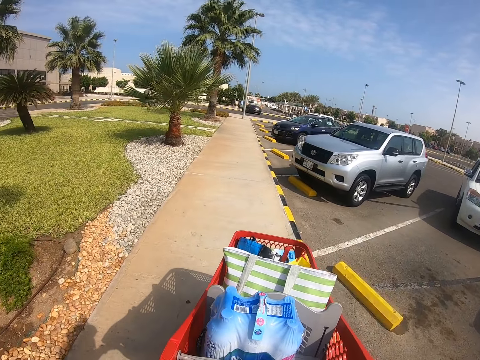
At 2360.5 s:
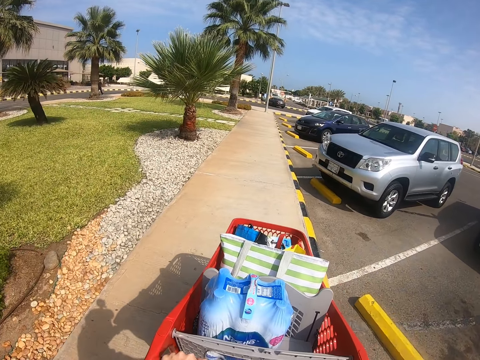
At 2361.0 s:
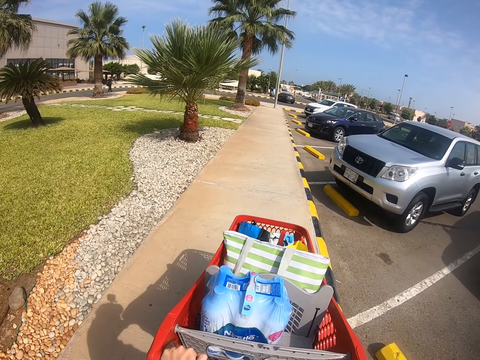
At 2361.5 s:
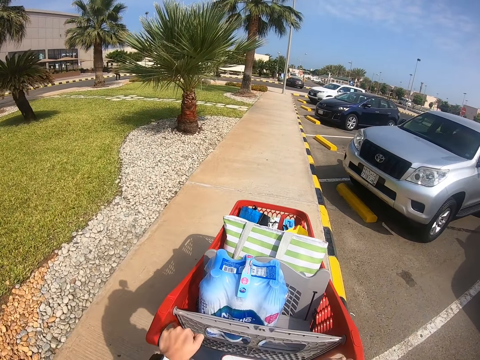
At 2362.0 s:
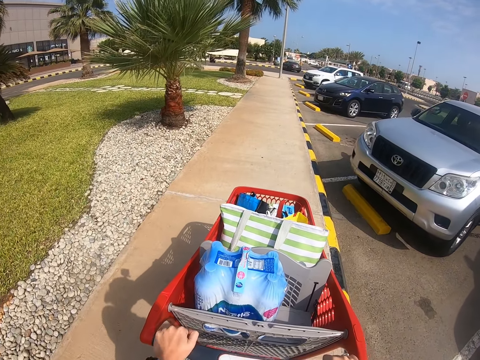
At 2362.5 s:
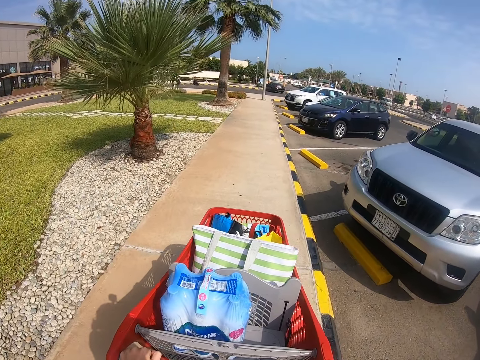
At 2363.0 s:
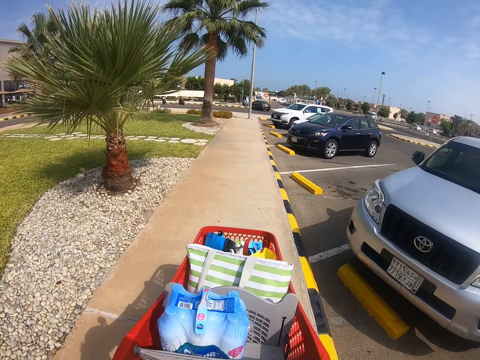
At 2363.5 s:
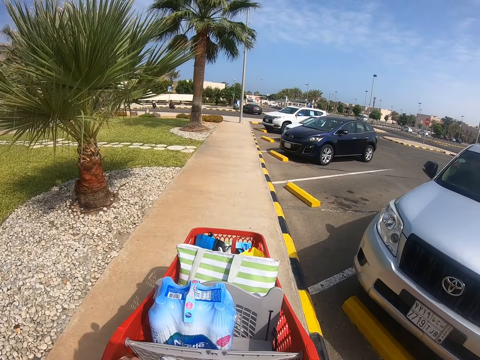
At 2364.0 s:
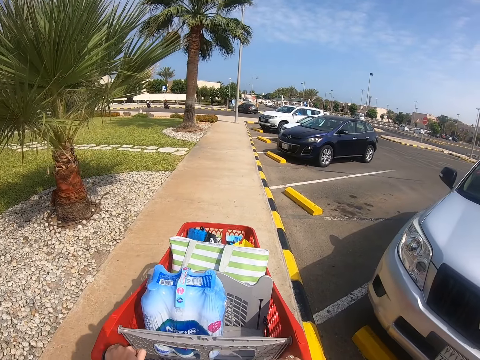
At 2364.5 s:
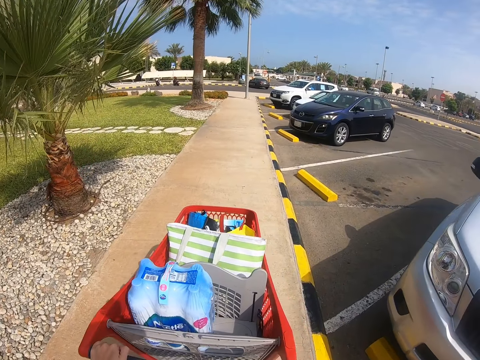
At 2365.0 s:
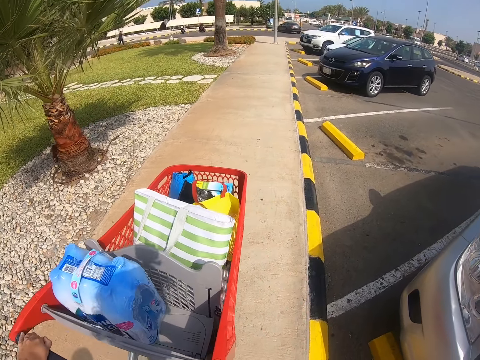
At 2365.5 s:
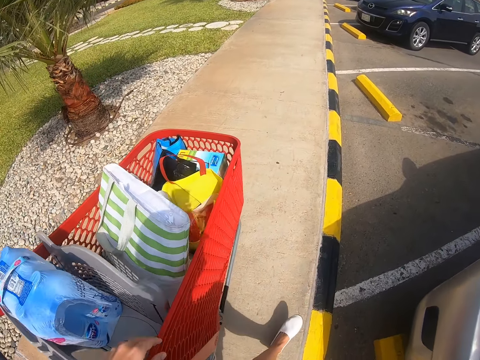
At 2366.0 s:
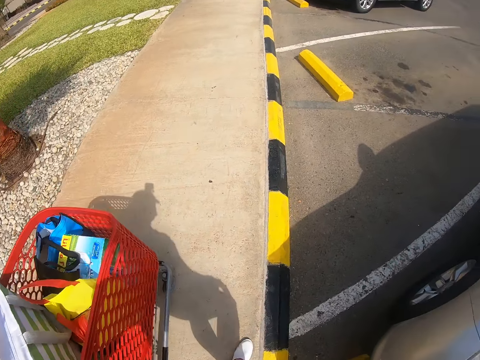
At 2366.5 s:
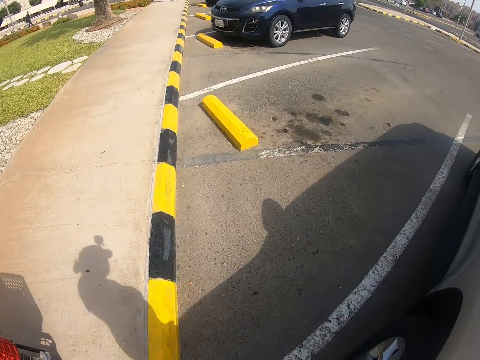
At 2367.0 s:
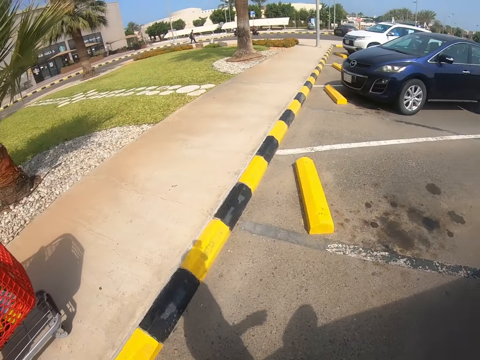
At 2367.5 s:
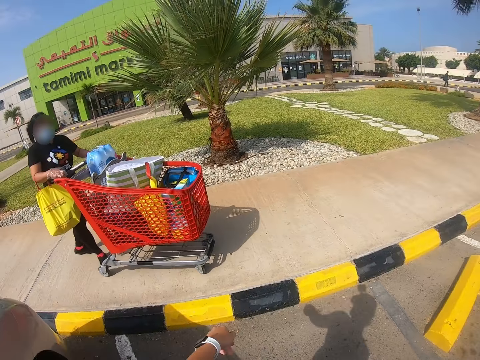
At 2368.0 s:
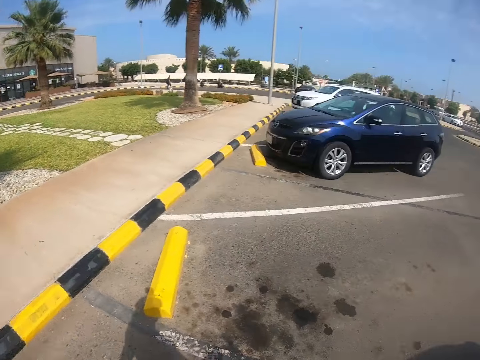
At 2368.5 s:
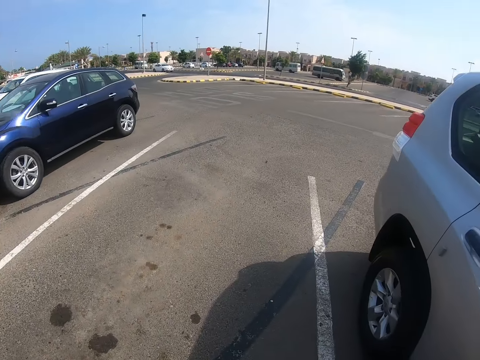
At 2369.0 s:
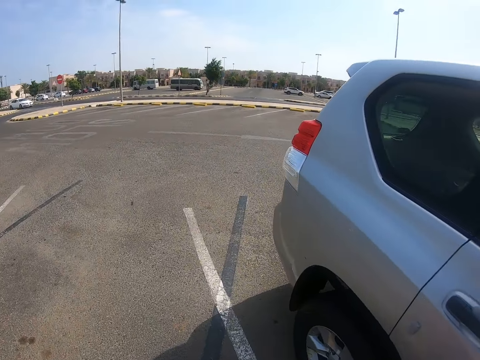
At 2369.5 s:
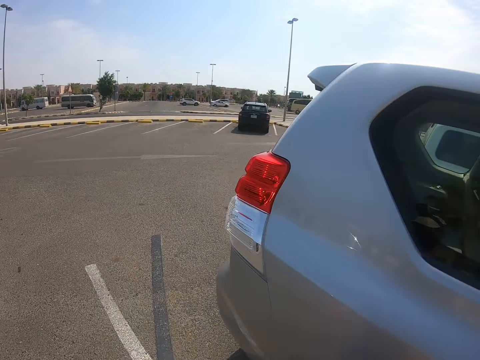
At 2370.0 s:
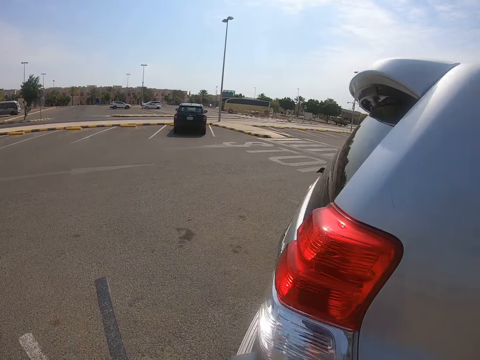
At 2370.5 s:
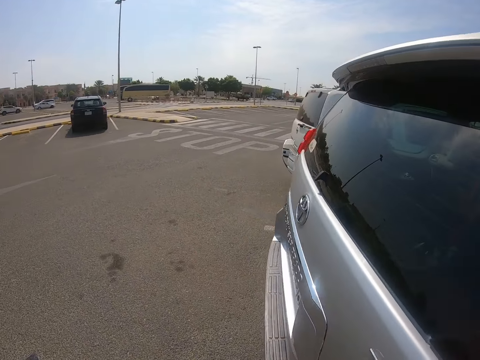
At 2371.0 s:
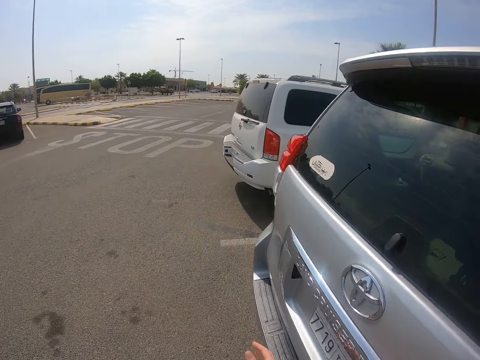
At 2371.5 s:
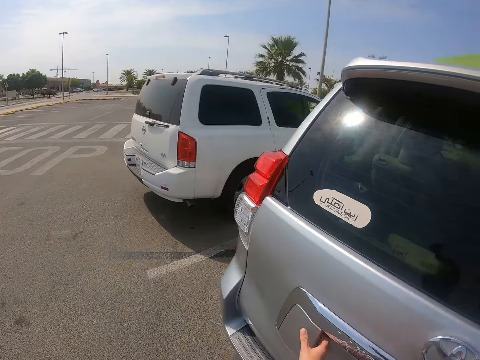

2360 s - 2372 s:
The camera wearer steps forward. A lady pushes the trolley. The camera wearer steps forward.

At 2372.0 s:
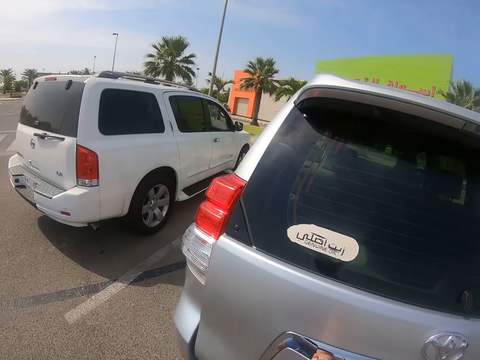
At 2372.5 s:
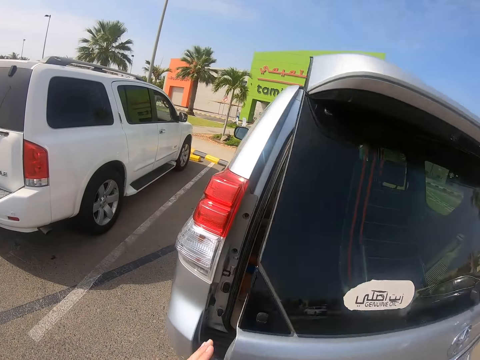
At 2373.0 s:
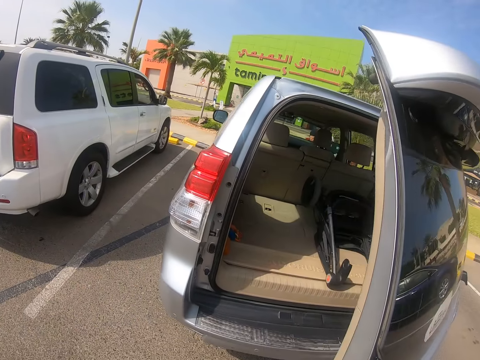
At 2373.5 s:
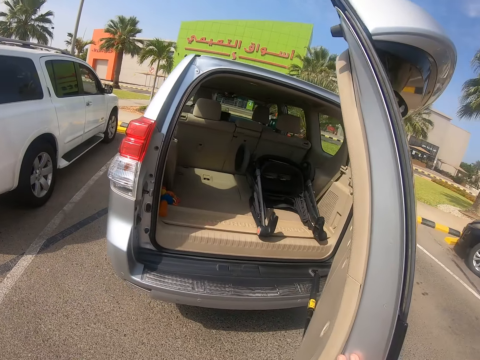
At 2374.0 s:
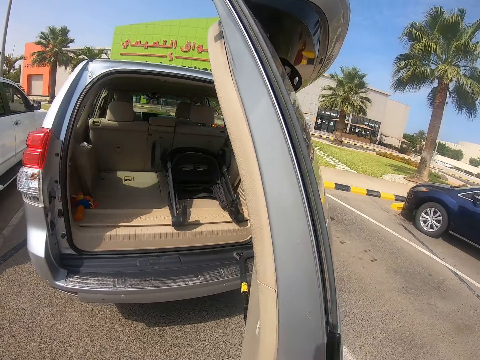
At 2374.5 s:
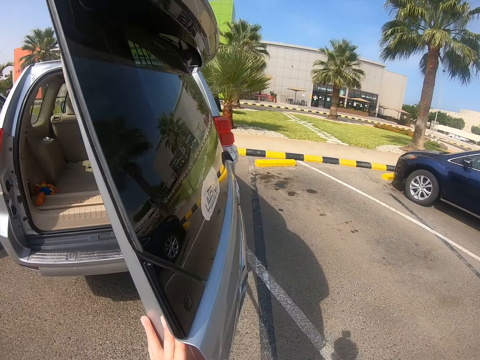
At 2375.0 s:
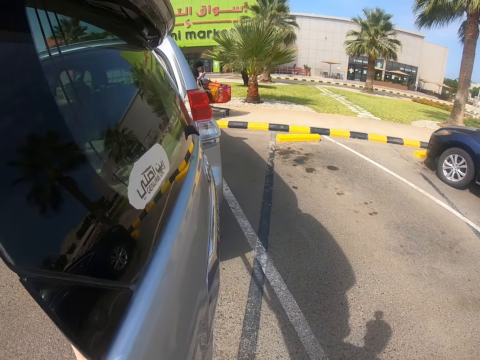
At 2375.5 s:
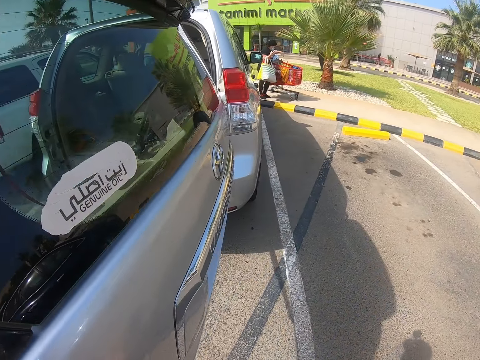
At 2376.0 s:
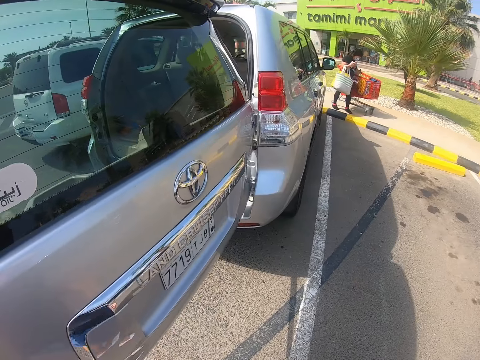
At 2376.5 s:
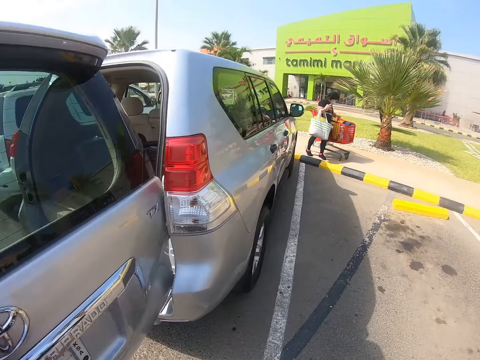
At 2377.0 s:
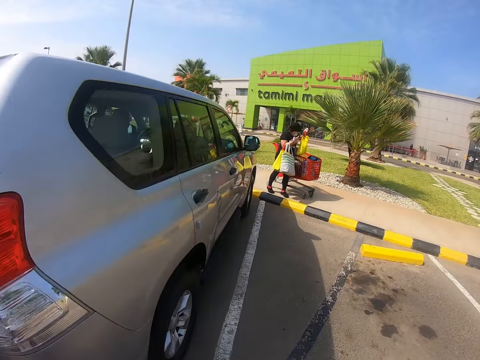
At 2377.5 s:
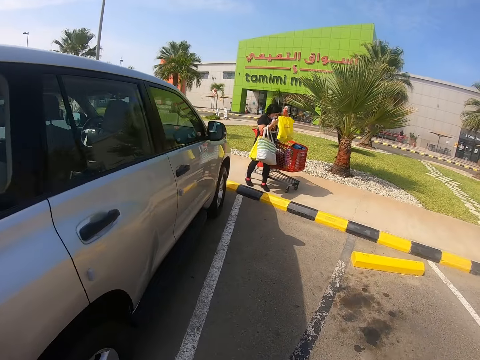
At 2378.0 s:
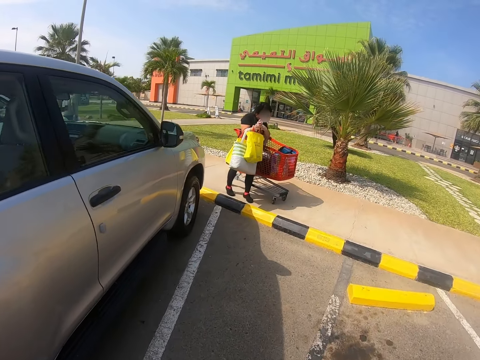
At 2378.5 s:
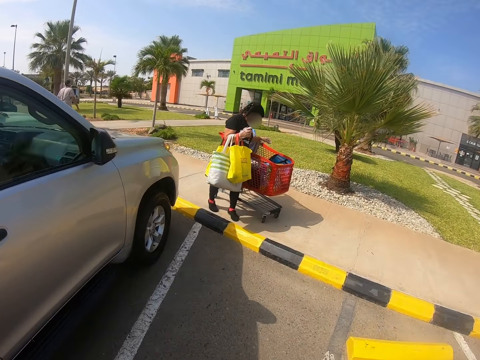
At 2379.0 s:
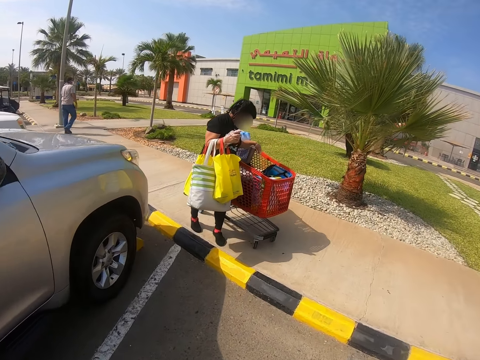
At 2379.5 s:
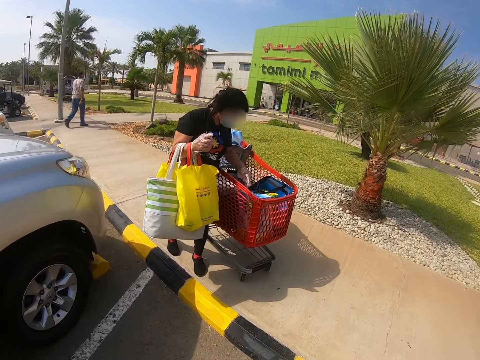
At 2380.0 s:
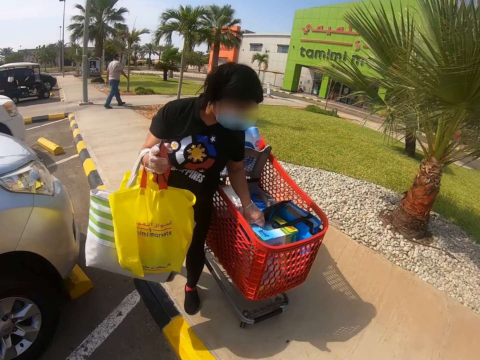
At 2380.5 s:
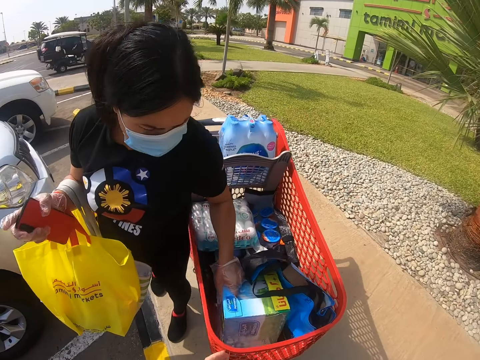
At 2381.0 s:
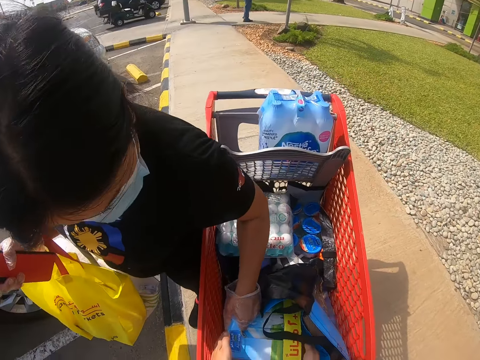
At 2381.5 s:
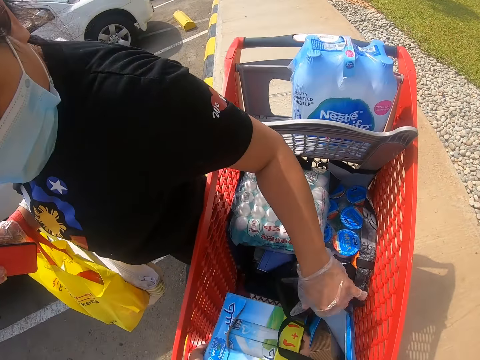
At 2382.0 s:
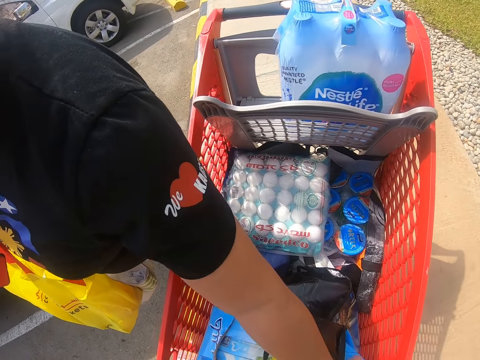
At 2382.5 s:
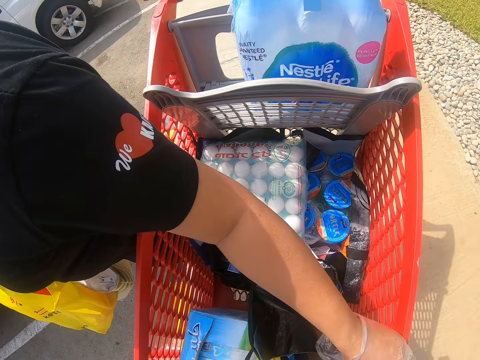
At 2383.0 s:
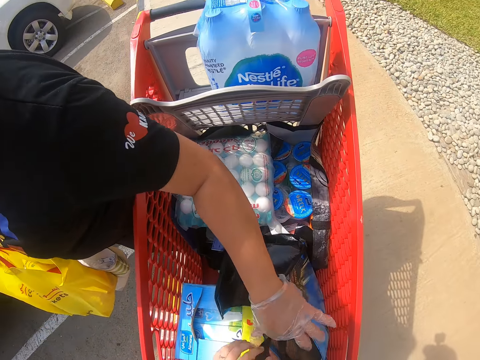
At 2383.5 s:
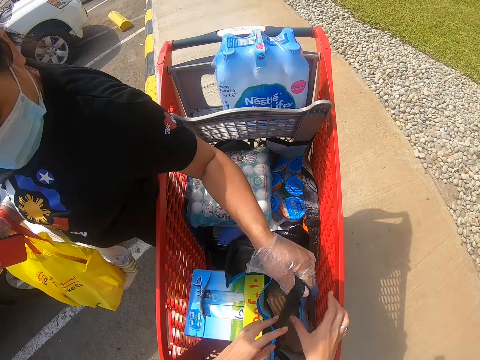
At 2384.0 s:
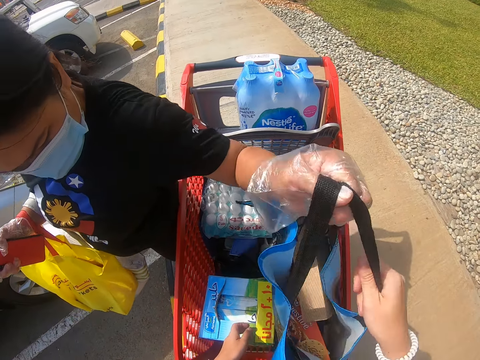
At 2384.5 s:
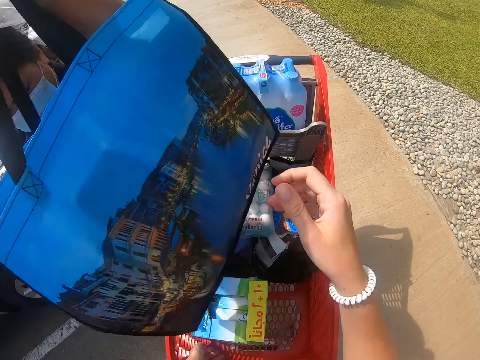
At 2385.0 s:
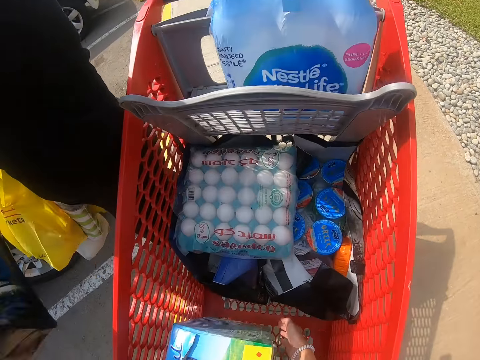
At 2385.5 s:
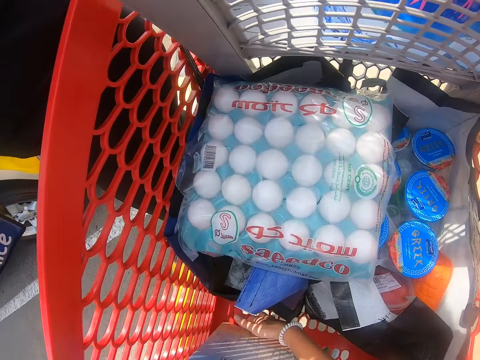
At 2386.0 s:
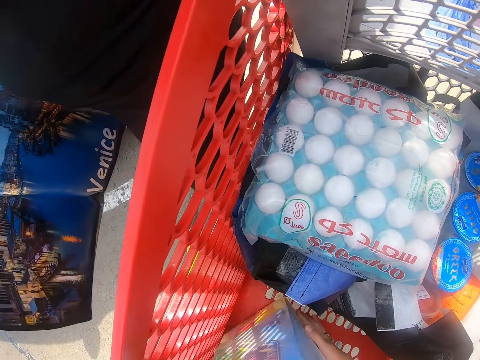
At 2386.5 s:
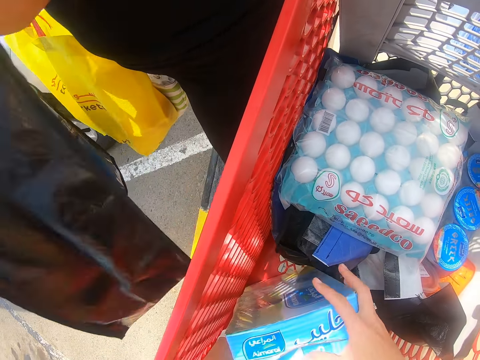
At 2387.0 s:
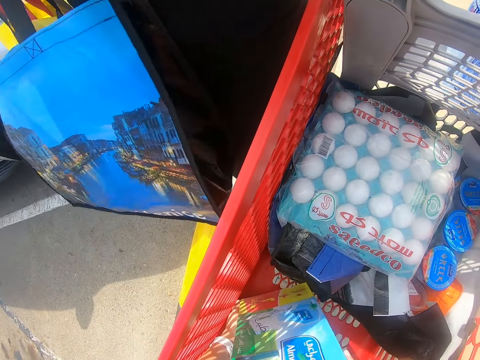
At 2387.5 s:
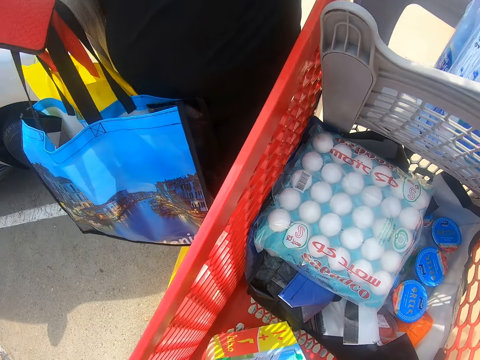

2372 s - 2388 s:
The camera wearer opens the car boot. They look around. A lady picks up shopping bags from the trolley. A man walks on the pavement. The camera wearer steps forward. The lady picks up a shopping bag from the trolley. The camera wearer touches the bag. They pick up the box from the trolley.
